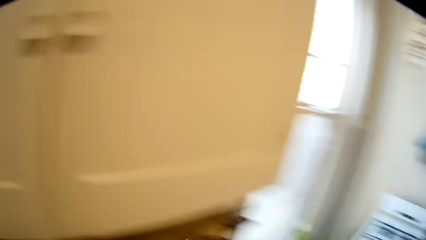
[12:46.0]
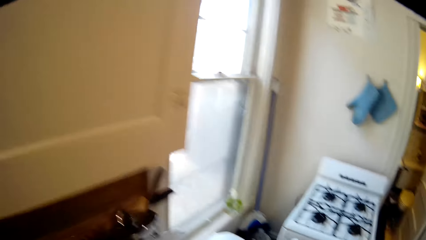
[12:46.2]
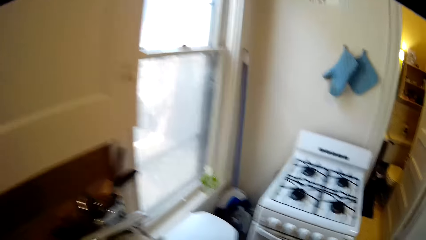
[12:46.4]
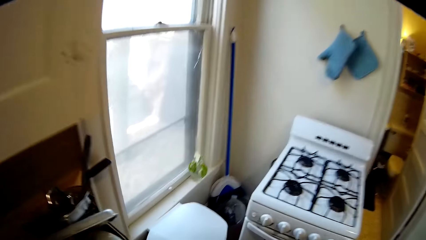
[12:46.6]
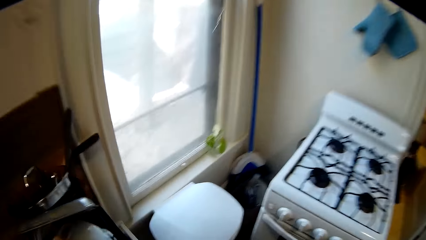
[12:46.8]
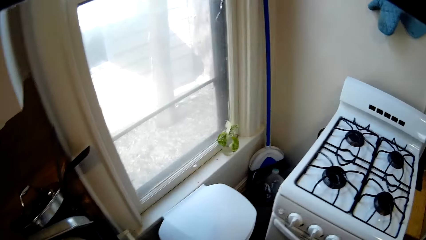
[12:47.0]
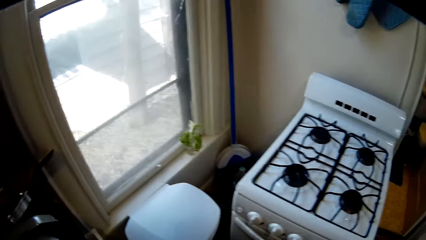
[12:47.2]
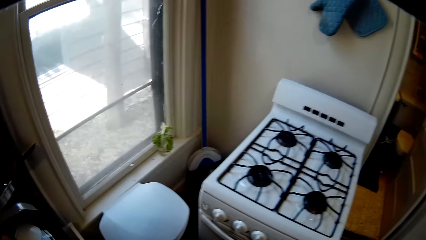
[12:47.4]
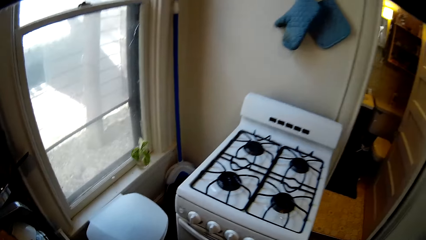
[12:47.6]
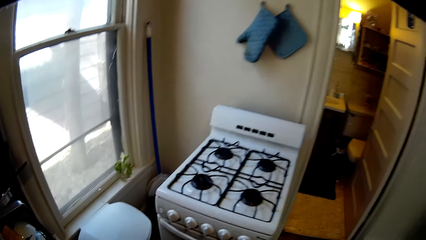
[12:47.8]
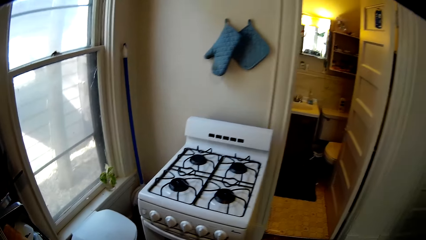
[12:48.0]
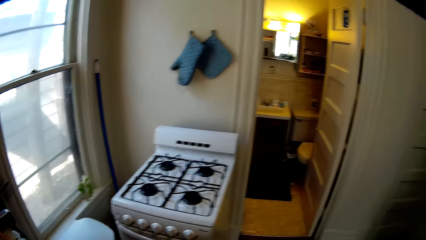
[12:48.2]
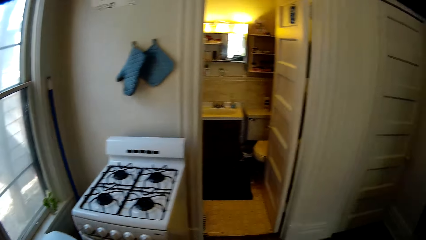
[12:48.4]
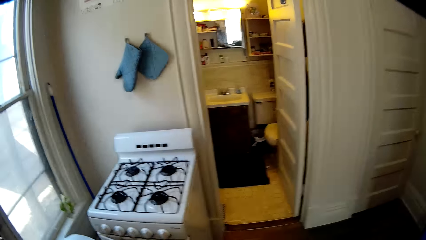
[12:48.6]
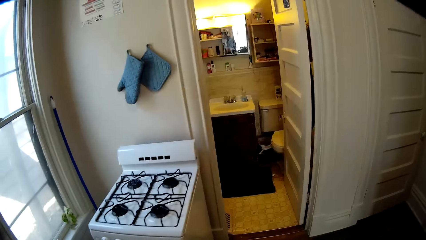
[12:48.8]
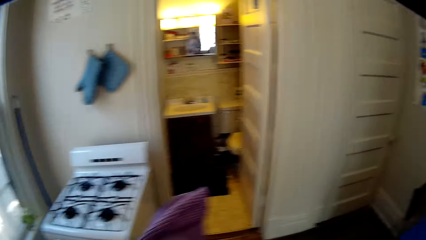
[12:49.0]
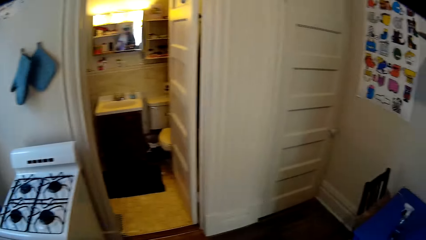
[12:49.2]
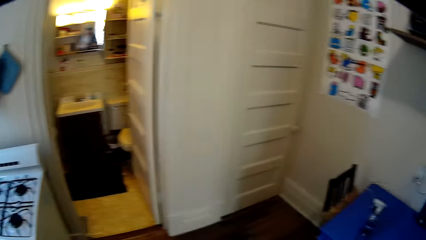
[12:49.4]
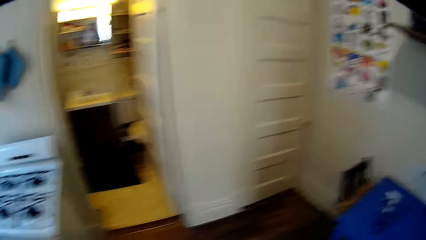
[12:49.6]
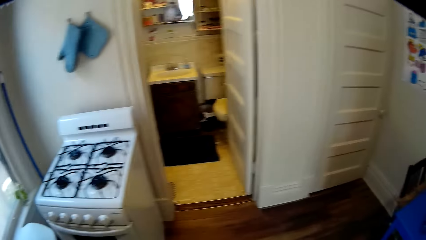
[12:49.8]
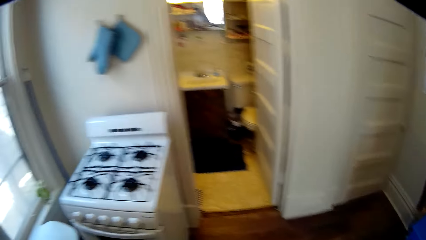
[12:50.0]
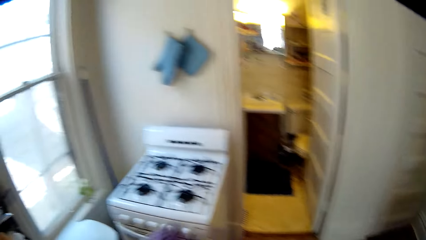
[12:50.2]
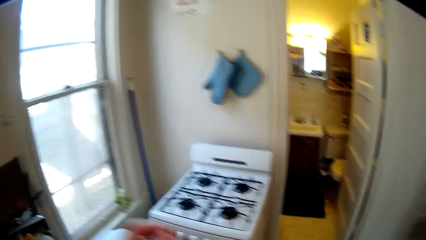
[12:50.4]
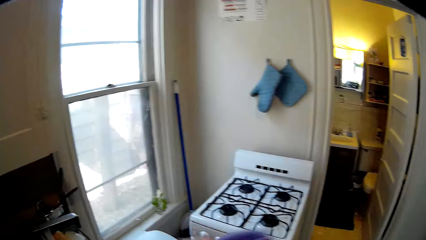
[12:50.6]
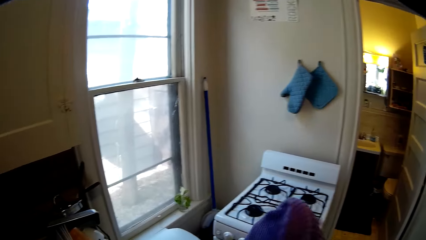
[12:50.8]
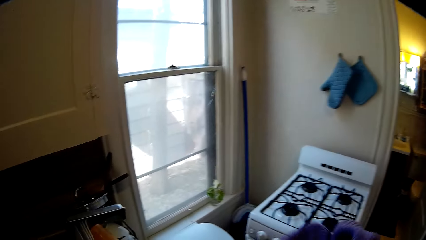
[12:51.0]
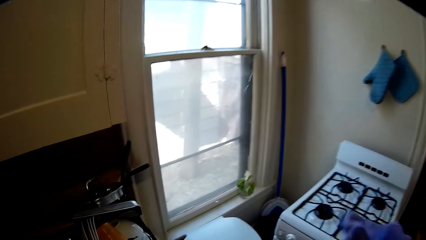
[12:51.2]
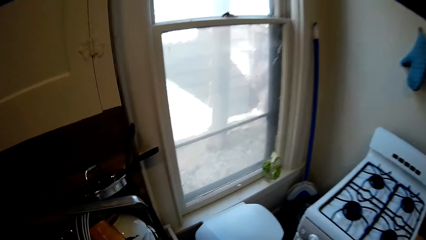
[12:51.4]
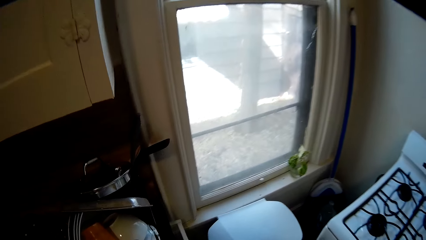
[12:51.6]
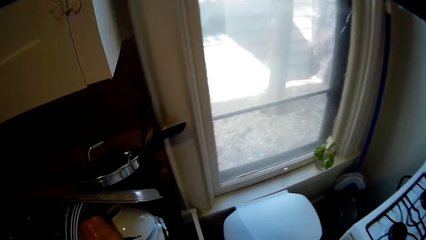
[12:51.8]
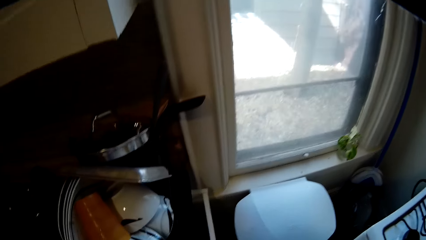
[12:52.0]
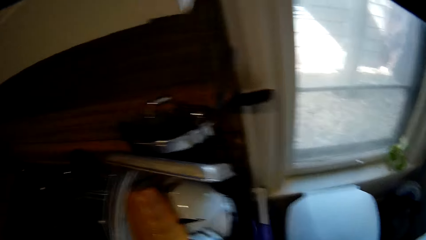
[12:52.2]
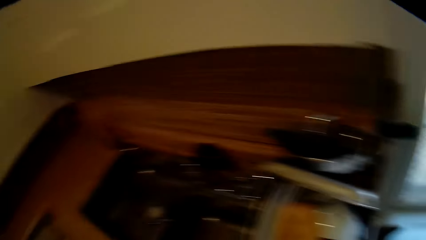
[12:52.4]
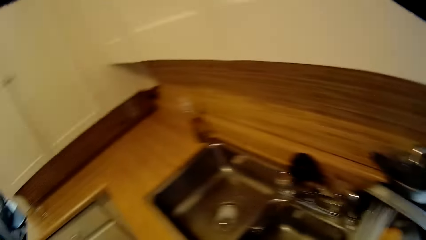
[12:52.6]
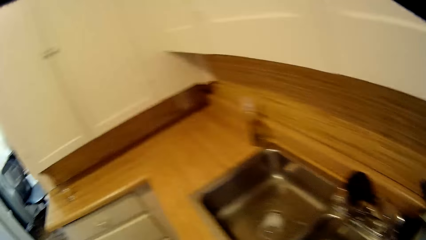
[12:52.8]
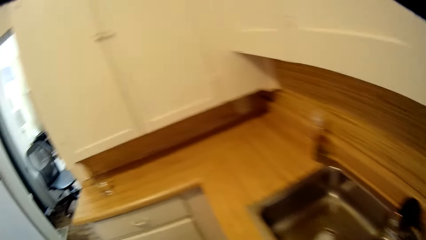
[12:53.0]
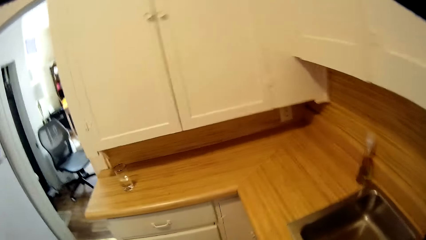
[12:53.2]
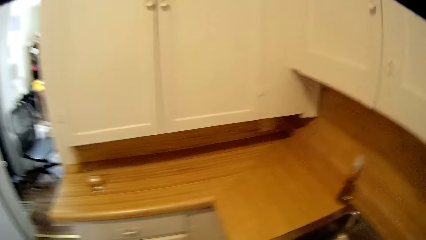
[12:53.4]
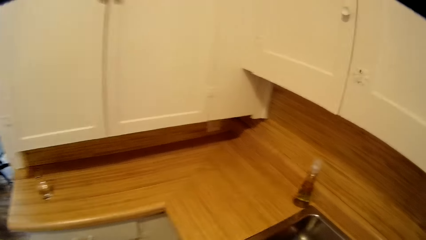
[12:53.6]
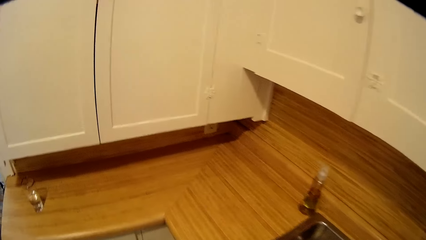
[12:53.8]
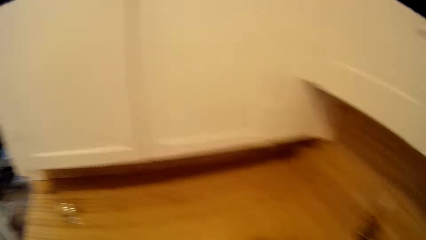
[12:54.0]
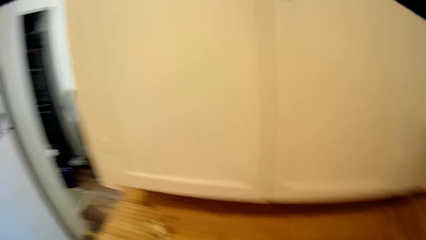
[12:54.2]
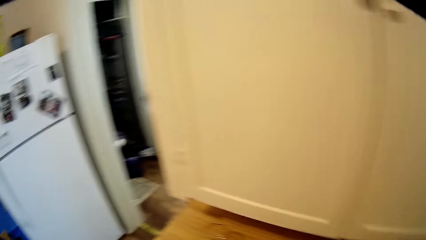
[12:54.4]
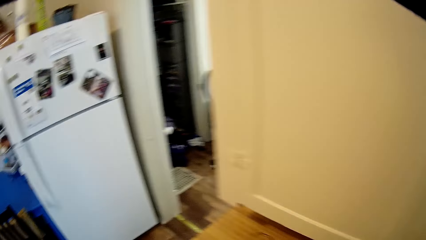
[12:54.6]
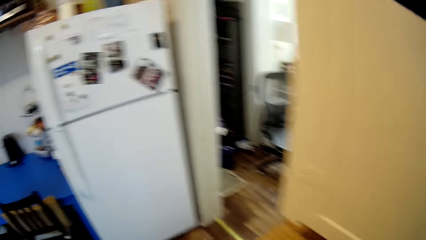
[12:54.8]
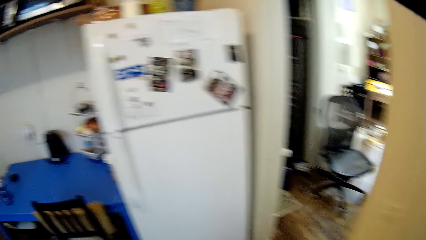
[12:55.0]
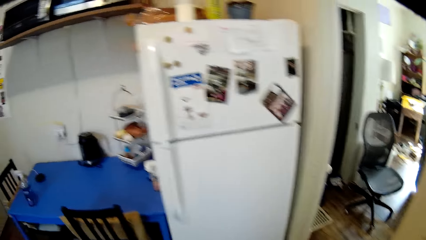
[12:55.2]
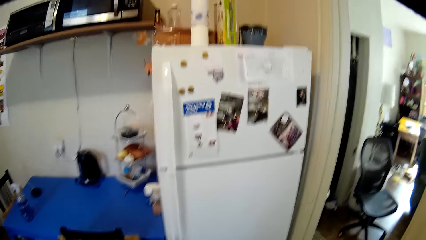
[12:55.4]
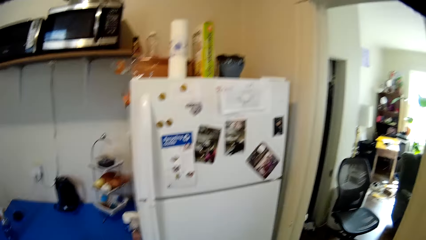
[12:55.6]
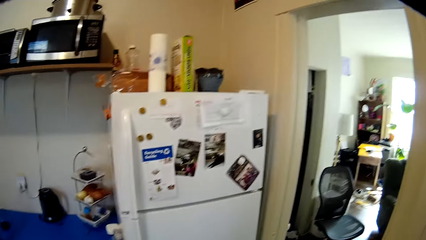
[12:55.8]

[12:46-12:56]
The camera wearer wipes his hands with a towel.

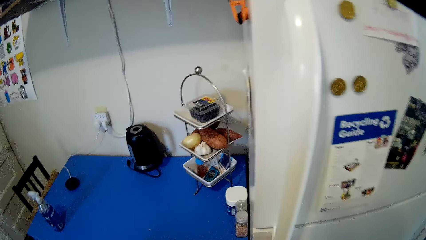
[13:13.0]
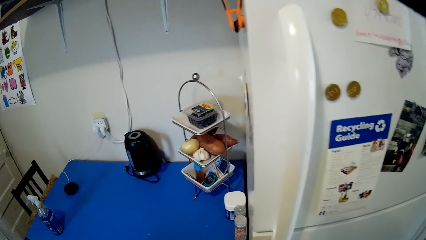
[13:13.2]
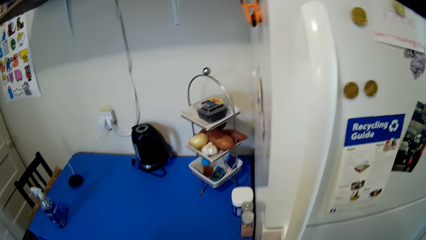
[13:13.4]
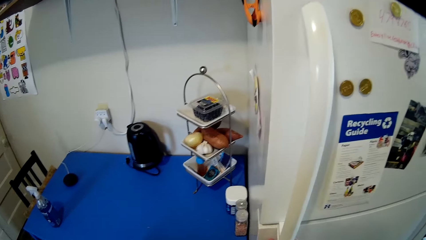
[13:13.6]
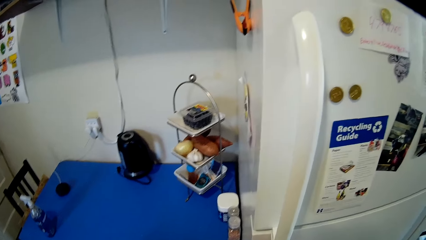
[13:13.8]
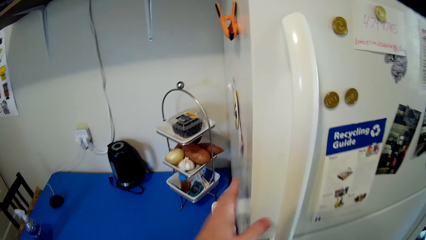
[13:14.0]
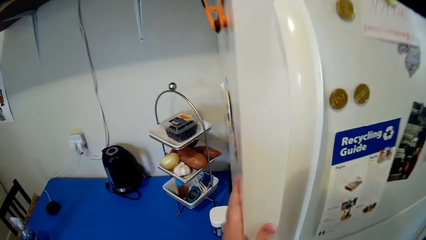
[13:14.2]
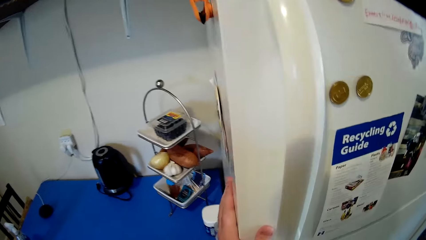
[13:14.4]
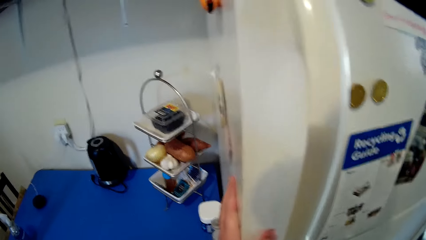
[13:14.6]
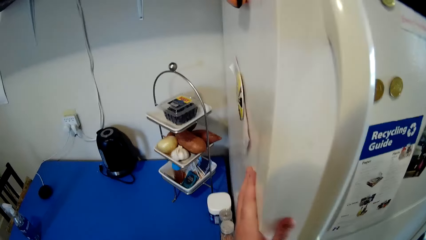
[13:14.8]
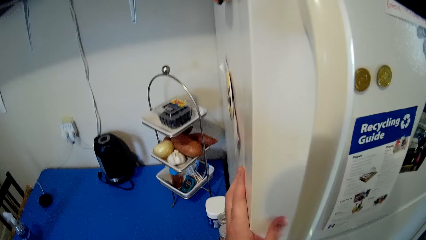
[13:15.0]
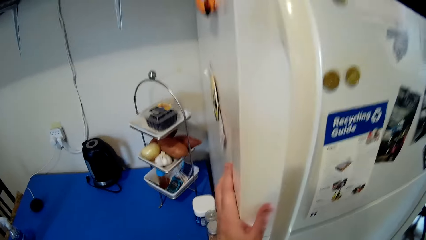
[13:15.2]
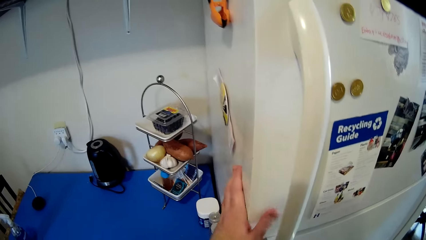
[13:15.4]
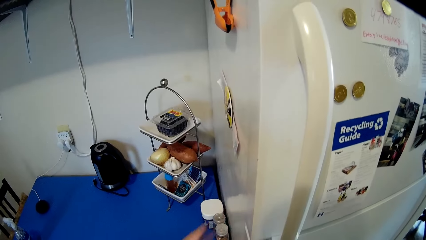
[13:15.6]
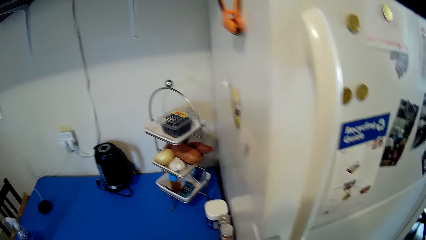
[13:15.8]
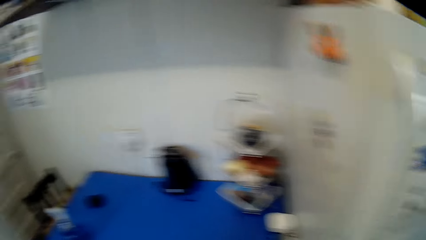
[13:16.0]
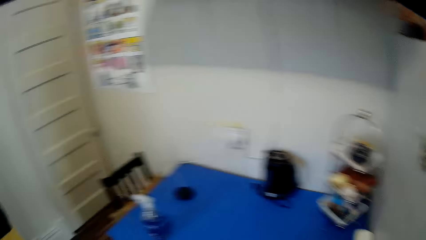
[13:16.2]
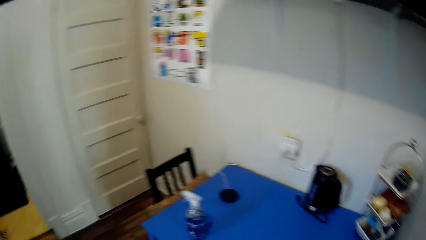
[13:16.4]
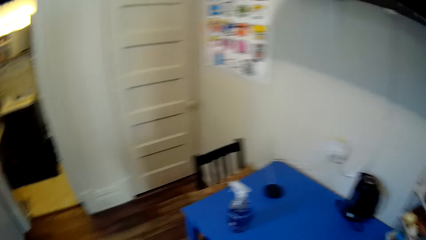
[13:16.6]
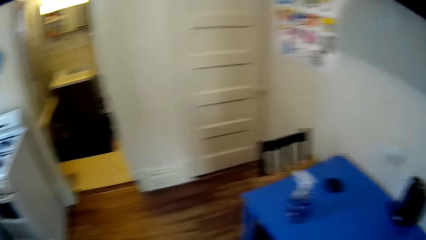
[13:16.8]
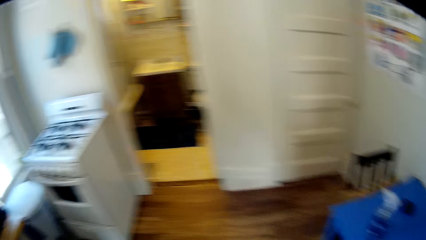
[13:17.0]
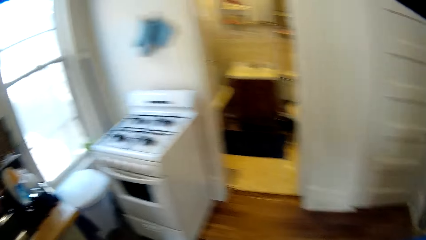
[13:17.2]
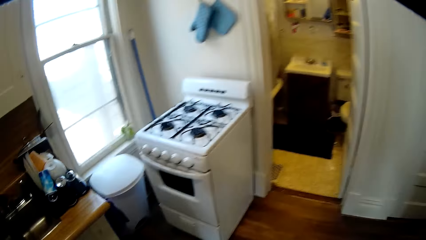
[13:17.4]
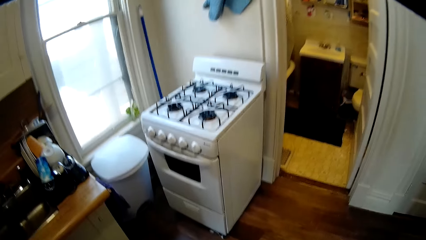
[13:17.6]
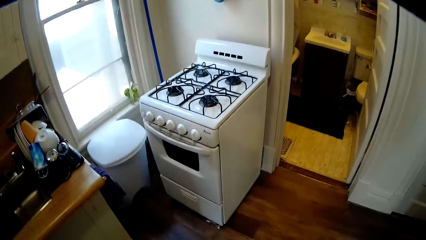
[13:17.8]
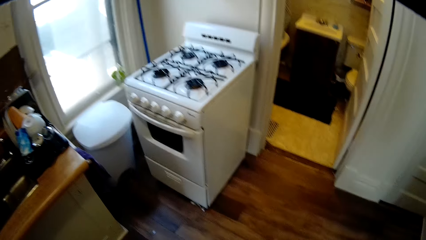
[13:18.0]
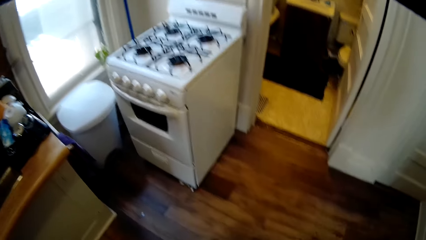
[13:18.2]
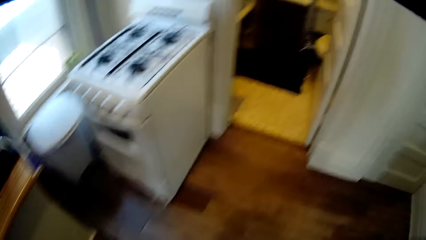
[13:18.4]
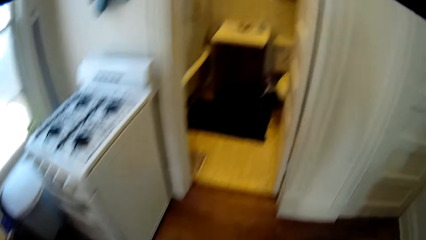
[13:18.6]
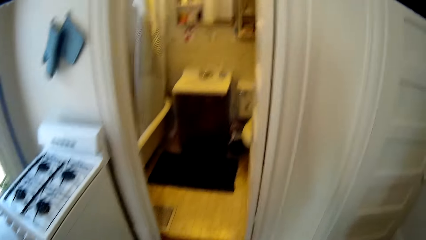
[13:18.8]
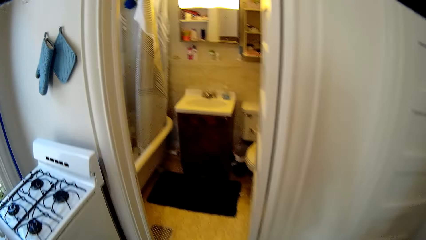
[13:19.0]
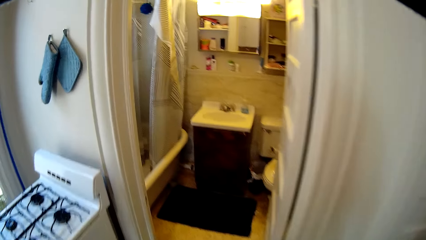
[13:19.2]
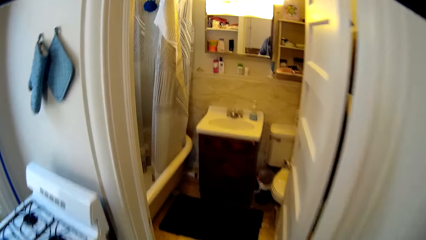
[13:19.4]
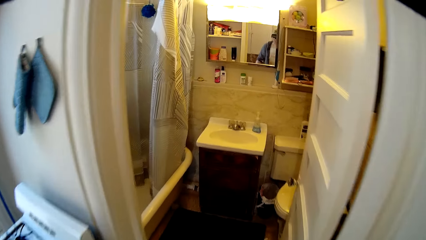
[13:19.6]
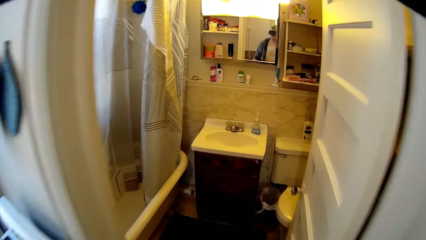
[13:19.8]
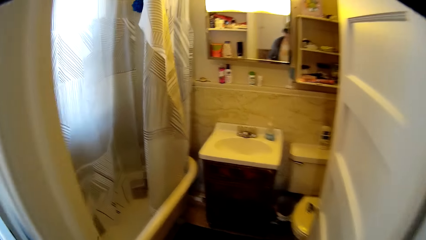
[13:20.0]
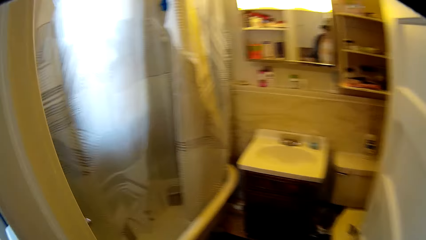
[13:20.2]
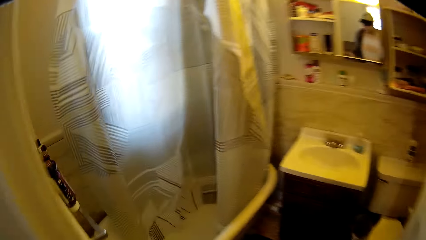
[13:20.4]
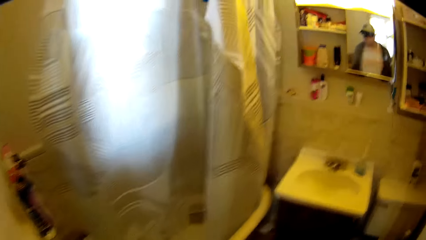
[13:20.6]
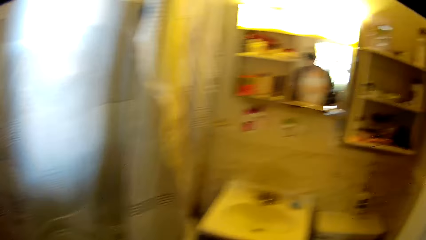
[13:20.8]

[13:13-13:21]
The camera wearer touches the fridge.
